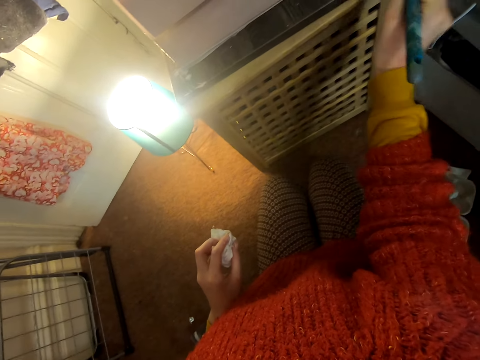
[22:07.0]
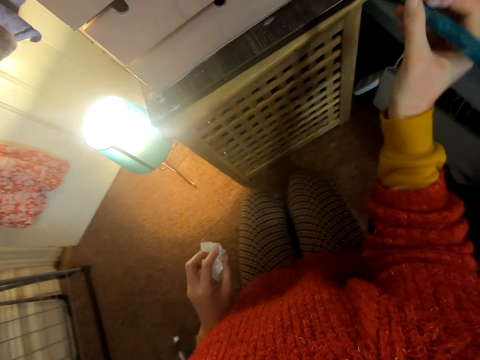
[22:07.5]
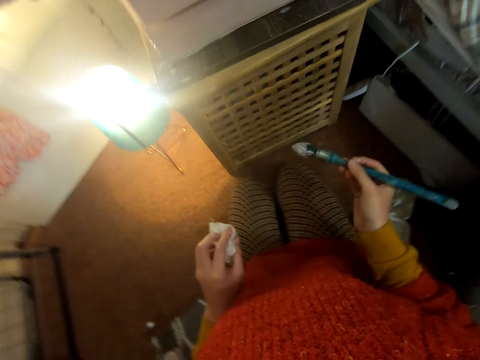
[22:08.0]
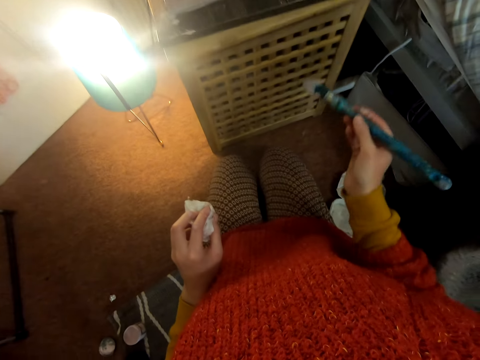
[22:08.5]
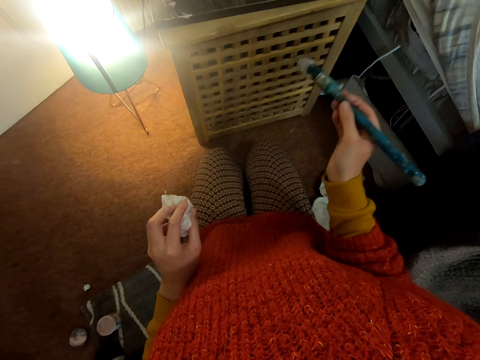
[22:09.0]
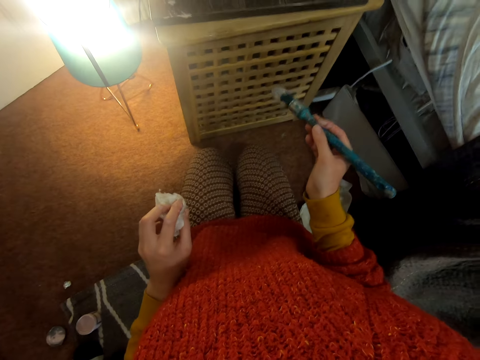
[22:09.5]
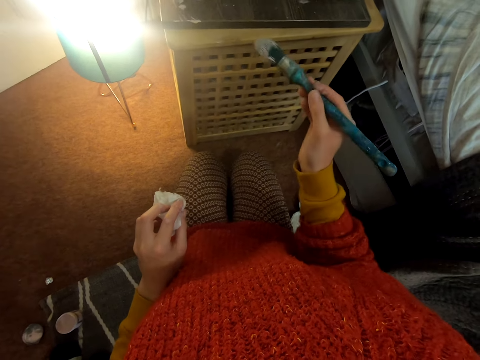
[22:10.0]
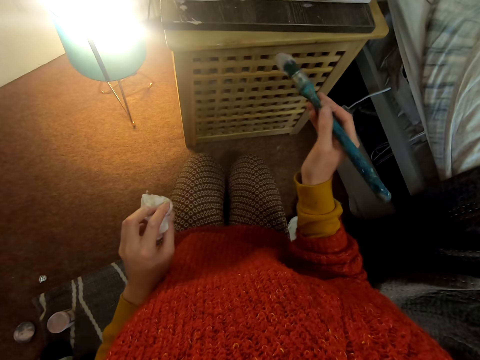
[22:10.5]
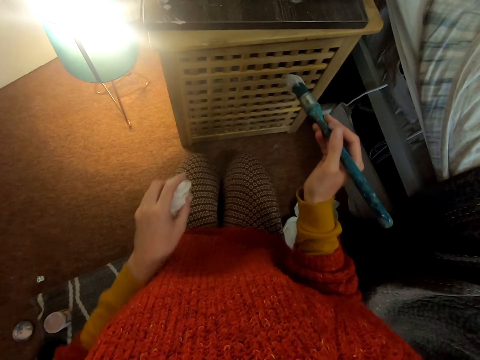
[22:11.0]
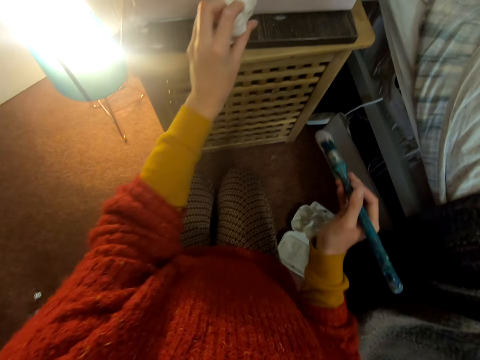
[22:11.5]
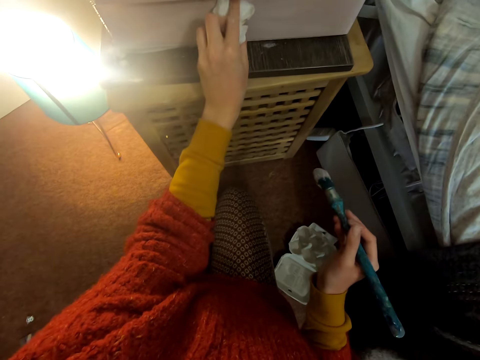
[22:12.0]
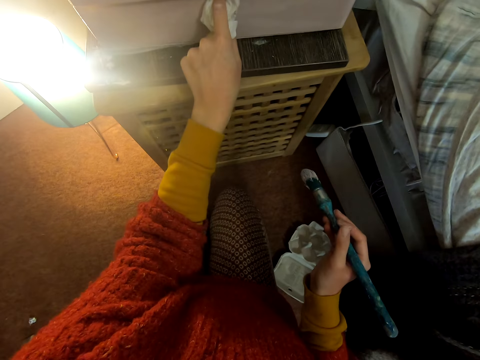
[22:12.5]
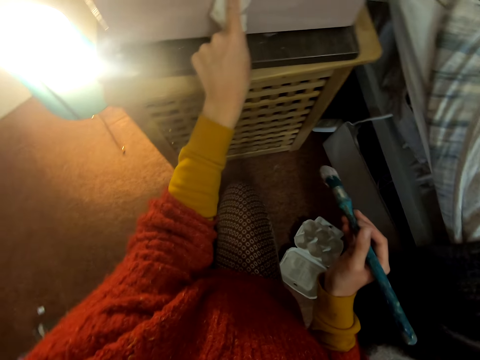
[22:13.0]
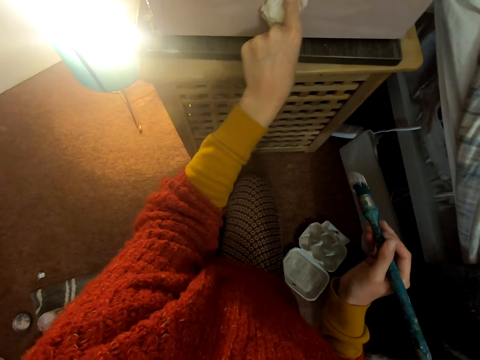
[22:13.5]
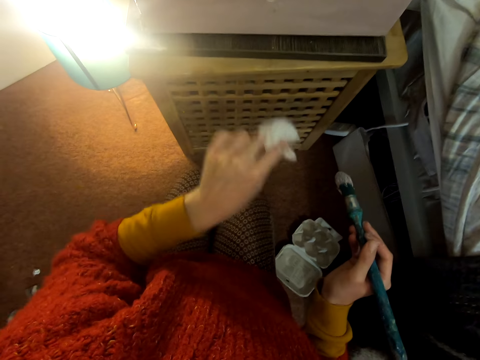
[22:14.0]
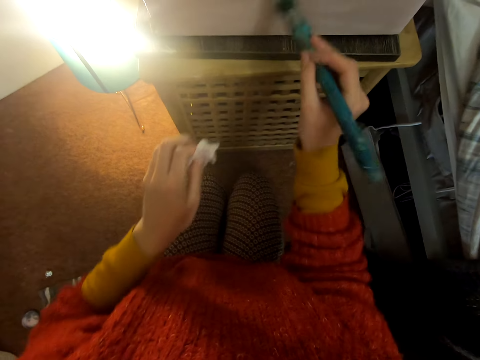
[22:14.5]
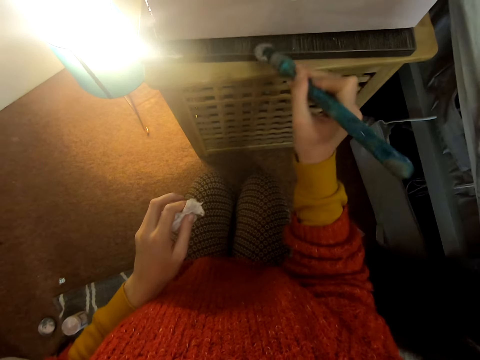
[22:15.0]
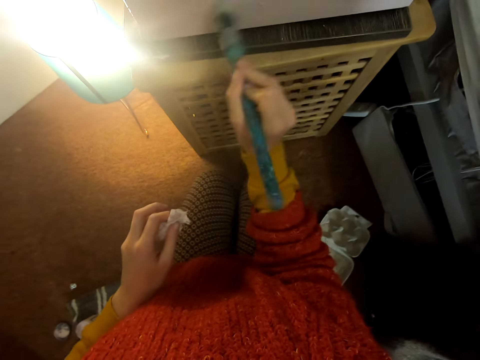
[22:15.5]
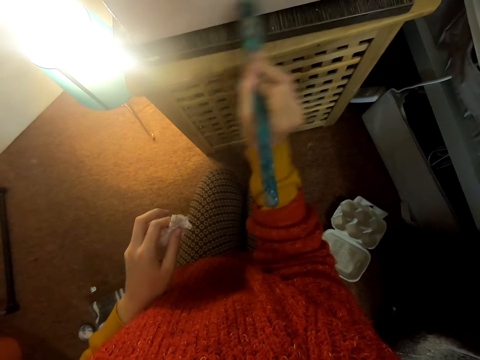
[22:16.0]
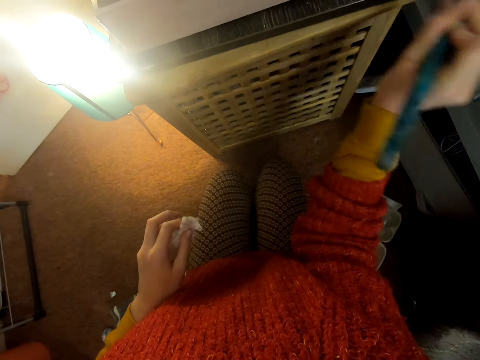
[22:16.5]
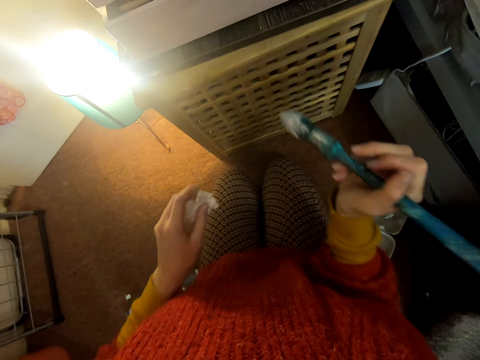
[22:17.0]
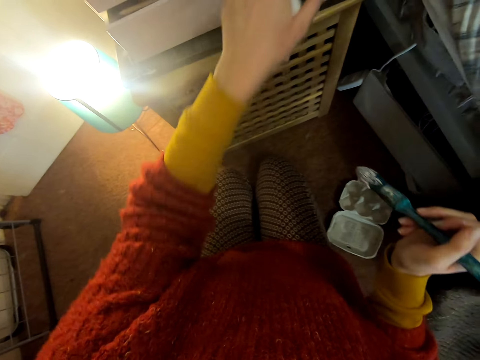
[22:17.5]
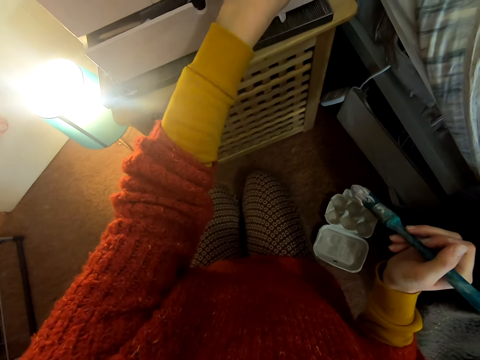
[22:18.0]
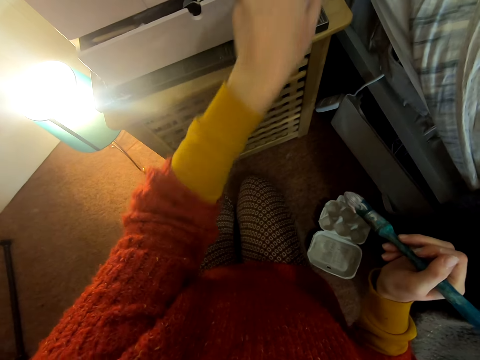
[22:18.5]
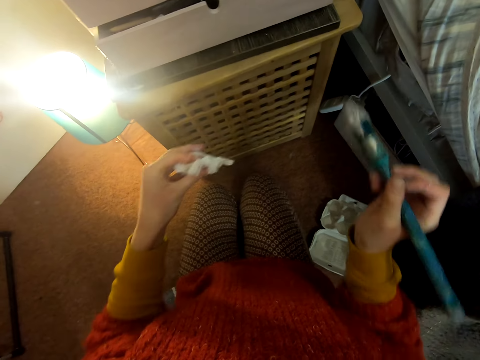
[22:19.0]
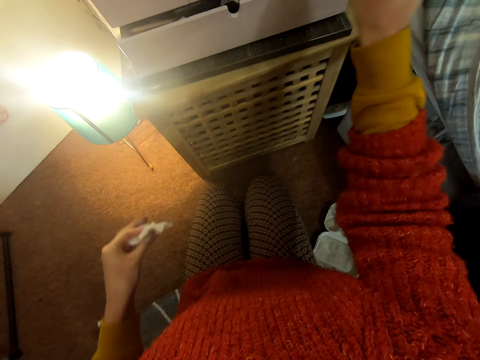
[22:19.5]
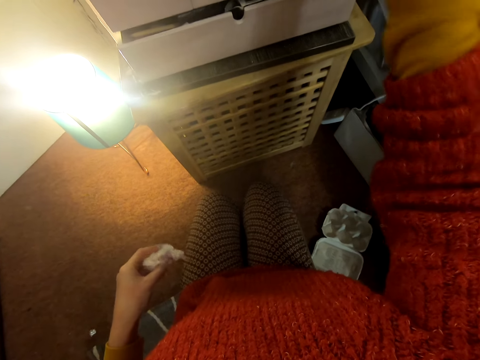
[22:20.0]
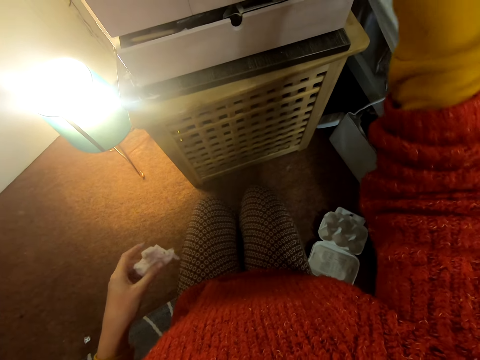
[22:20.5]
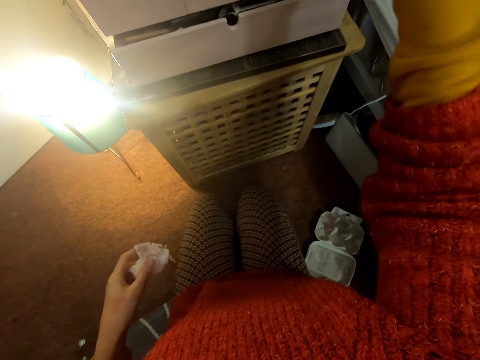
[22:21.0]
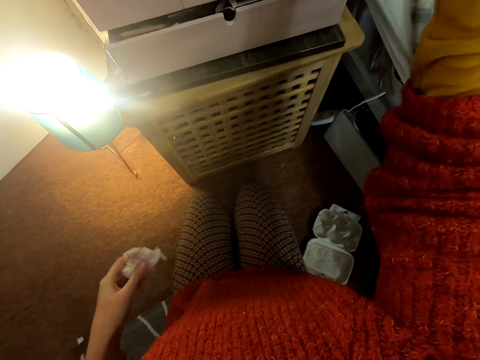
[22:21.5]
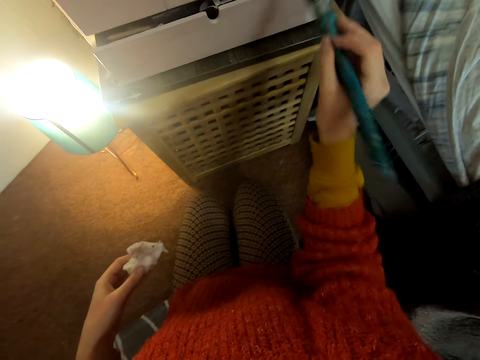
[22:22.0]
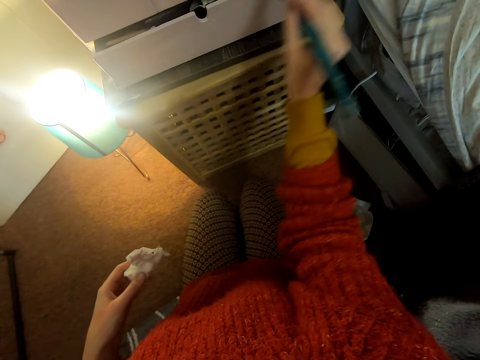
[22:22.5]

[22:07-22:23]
The camera wearer pulls back the brush. They look at the chest of drawers. They lift the tissue. They wipe the chest of drawers with the tissue. They lift the brush. They paint the chest of drawers. They lift the tissue. They touch the chest of drawers. They pull back the left hand. They lift the brush. They paint the chest of drawers.

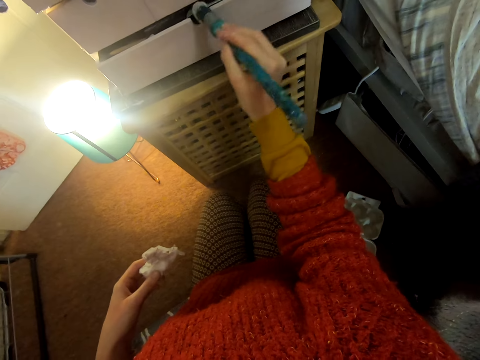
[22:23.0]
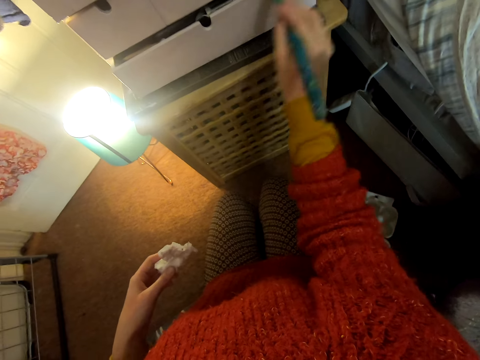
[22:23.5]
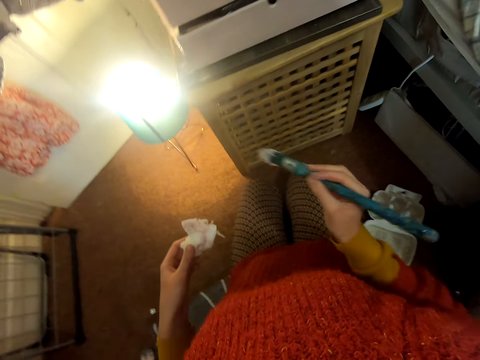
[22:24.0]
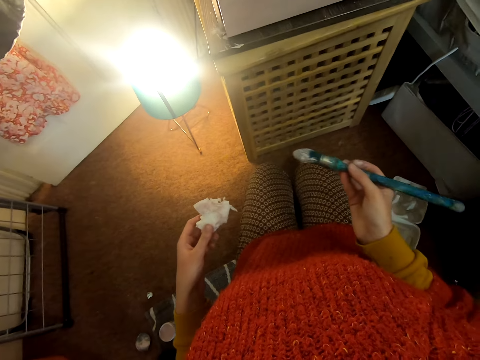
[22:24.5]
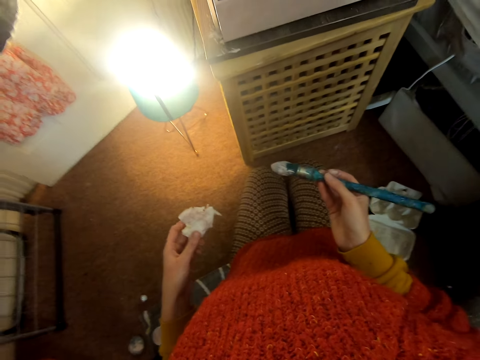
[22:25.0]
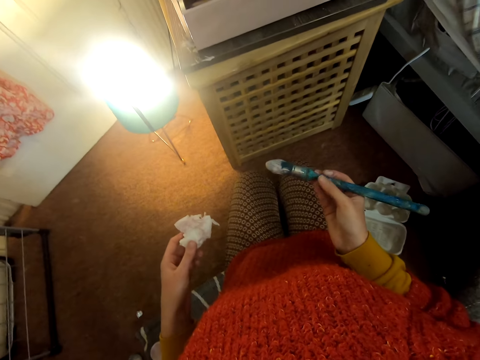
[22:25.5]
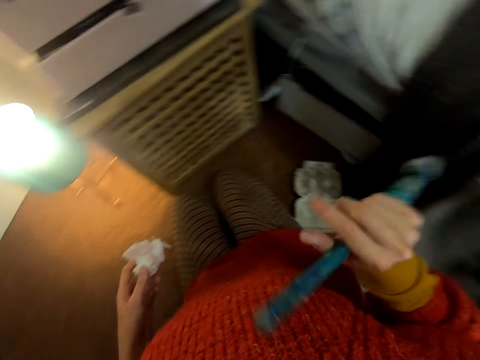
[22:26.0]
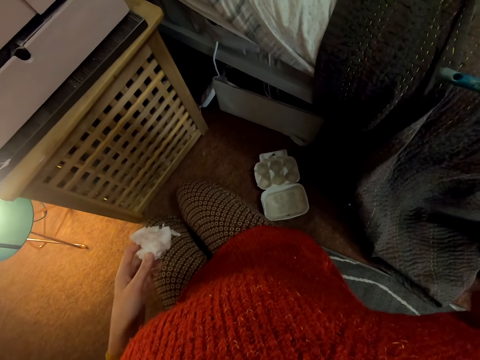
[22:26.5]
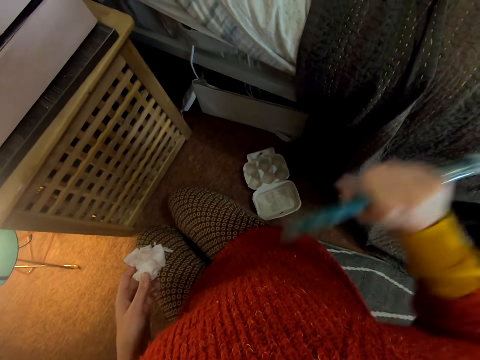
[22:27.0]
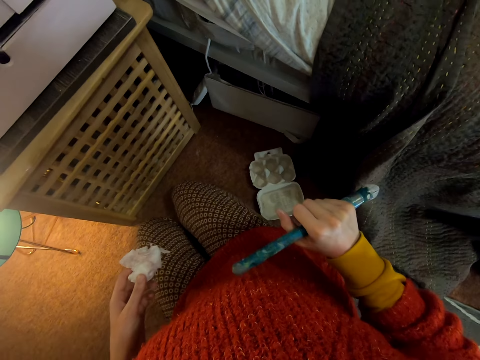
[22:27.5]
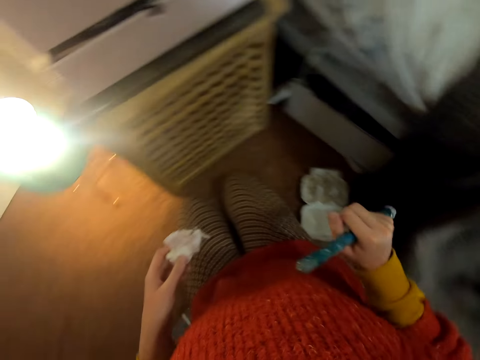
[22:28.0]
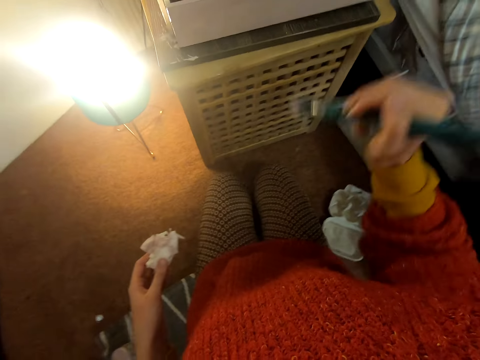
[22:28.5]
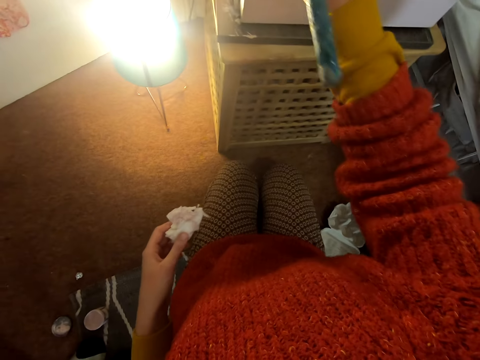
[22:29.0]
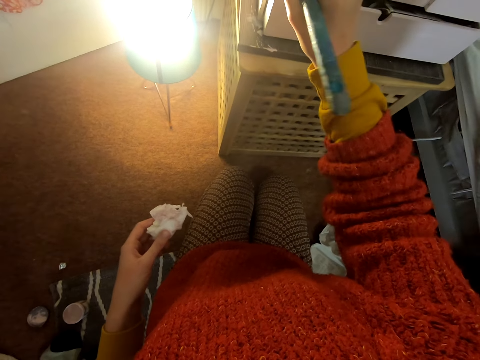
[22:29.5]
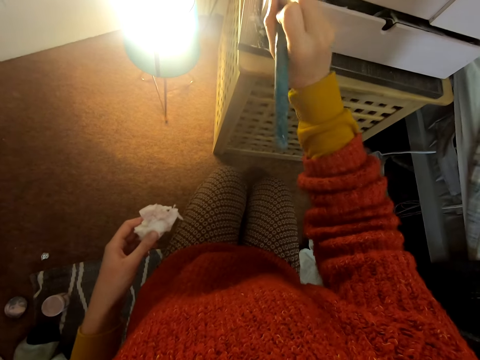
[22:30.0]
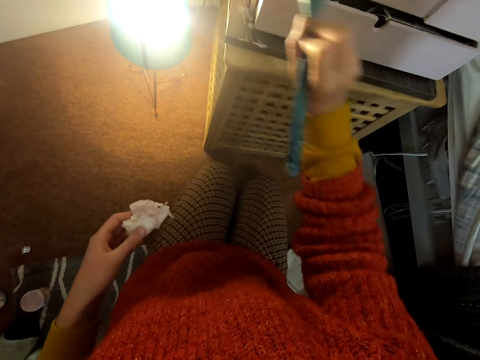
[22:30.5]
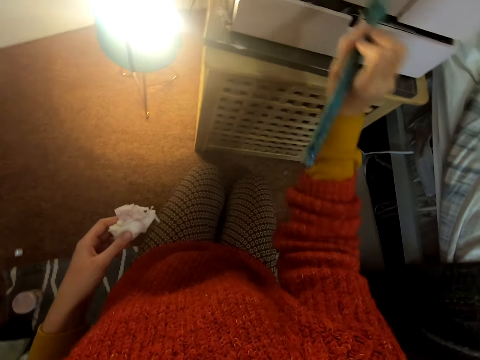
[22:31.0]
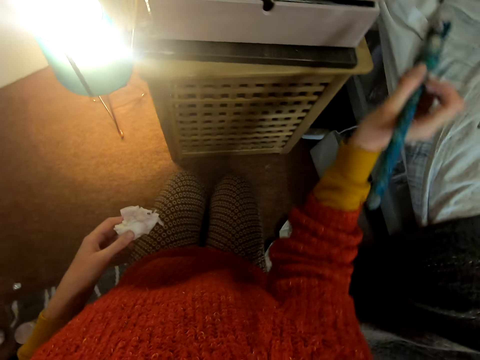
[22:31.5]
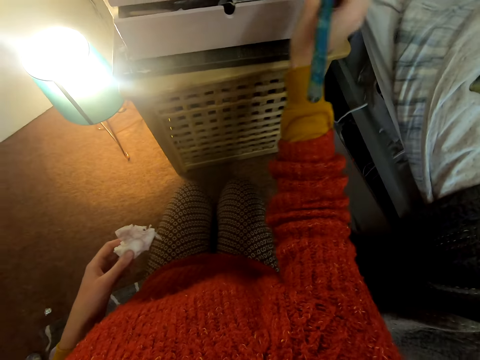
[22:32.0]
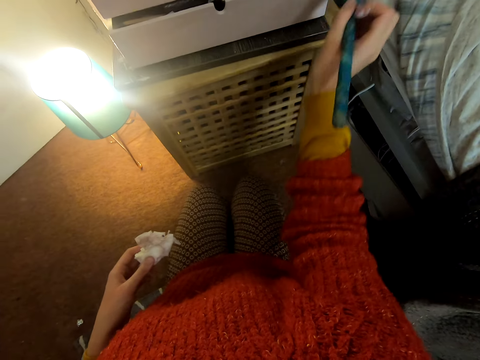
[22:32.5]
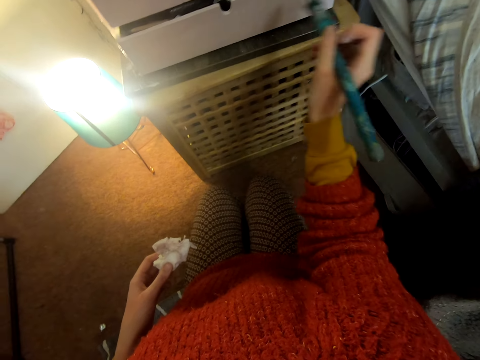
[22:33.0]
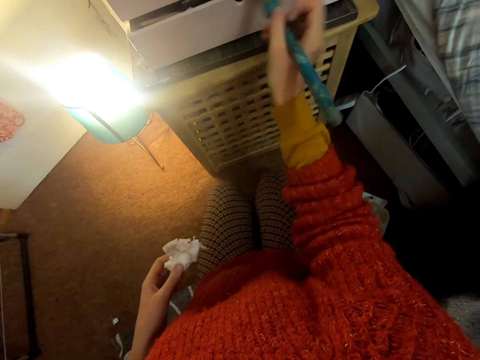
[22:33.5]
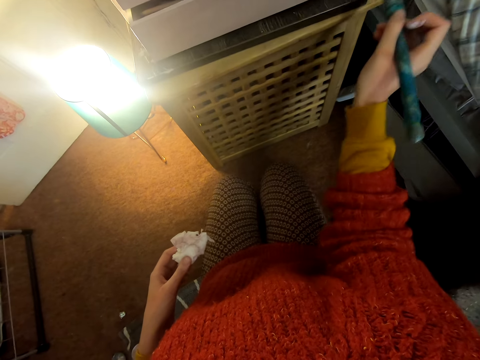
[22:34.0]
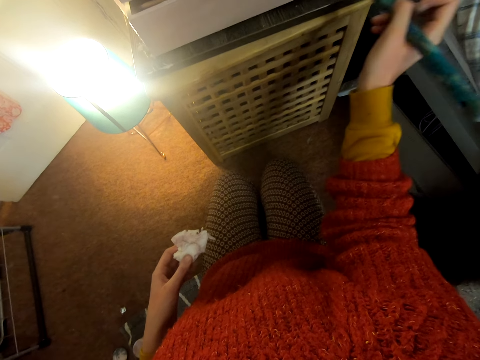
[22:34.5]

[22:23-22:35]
The camera wearer moves the right hand. They stare around the house. They look at the chest of drawers. They lift the right hand. They pull back the right hand. They look around. They lift the brush. They paint the chest of drawers.
